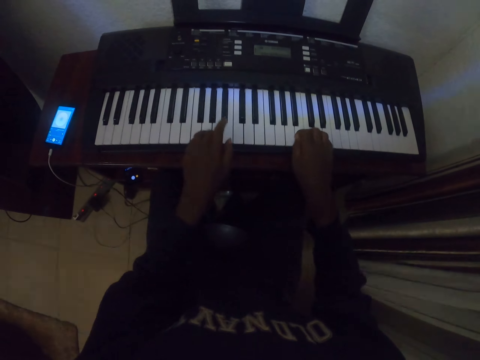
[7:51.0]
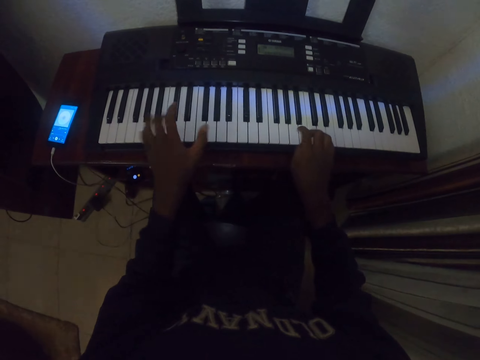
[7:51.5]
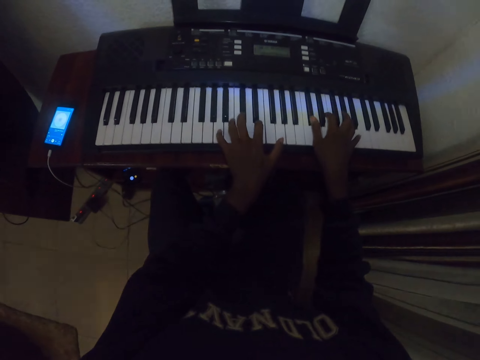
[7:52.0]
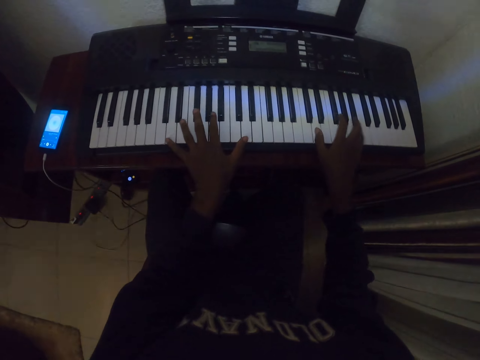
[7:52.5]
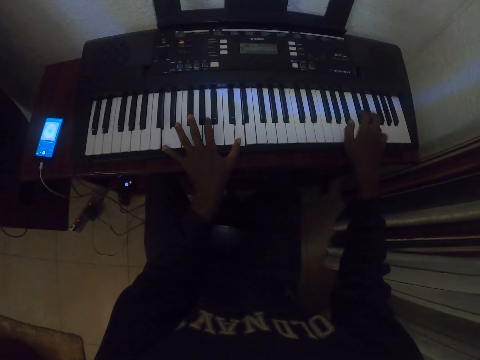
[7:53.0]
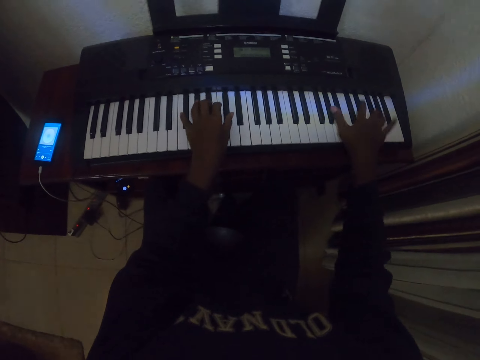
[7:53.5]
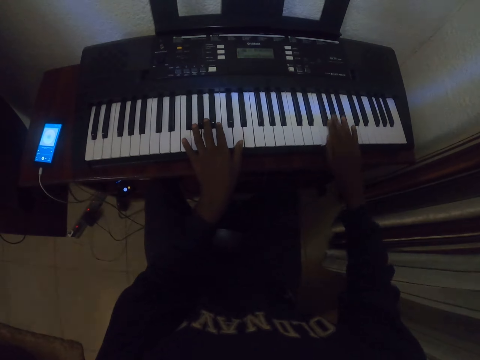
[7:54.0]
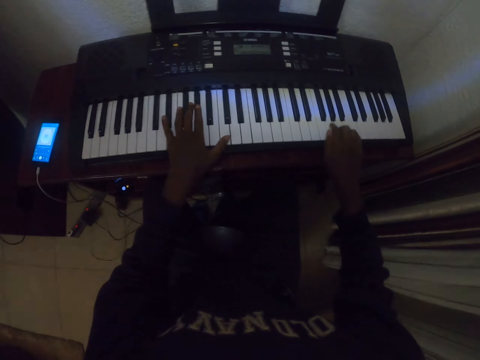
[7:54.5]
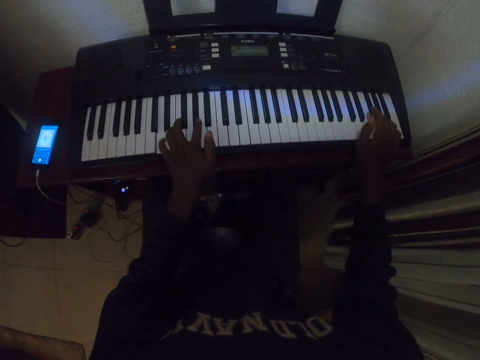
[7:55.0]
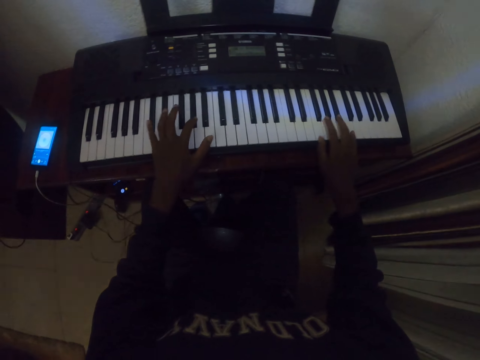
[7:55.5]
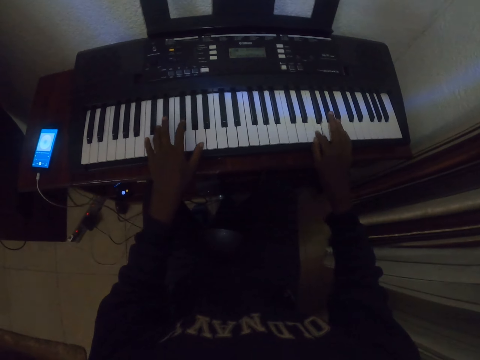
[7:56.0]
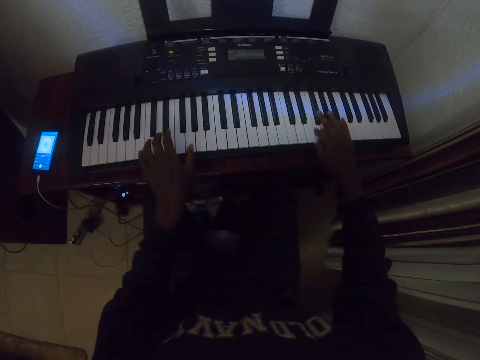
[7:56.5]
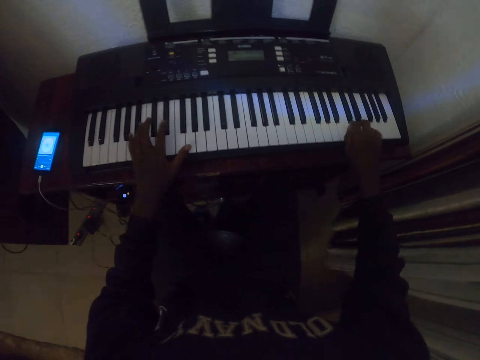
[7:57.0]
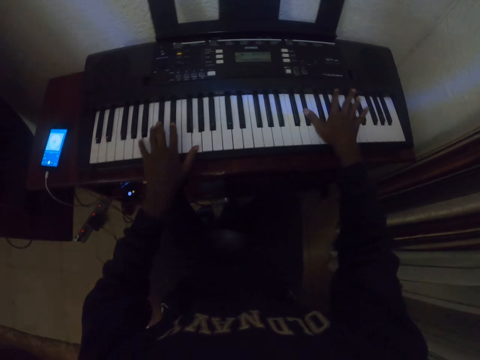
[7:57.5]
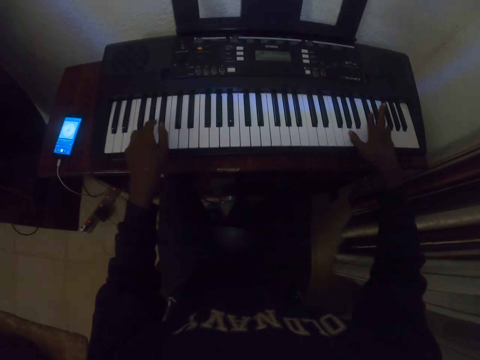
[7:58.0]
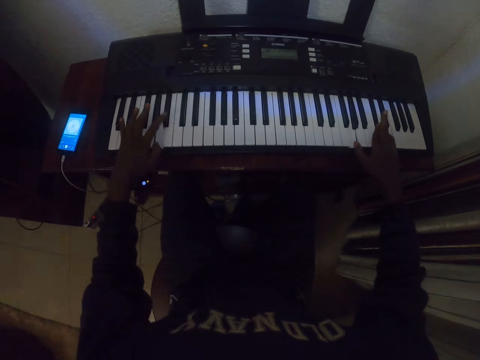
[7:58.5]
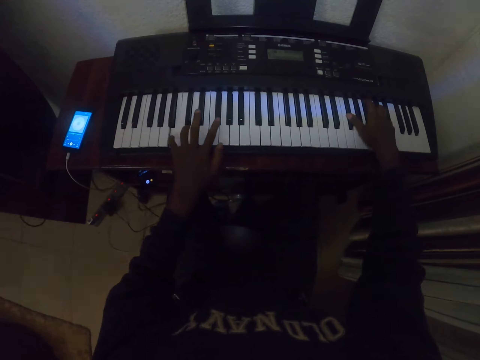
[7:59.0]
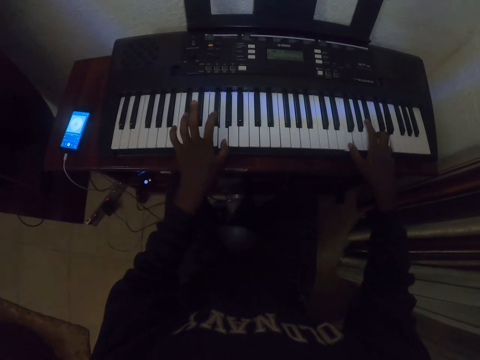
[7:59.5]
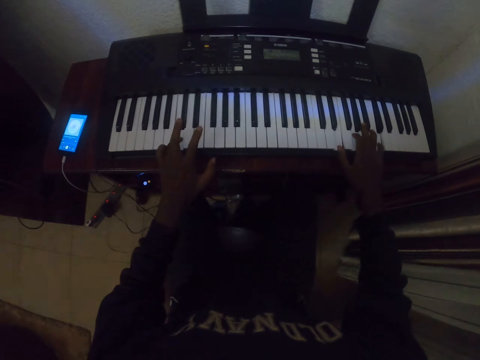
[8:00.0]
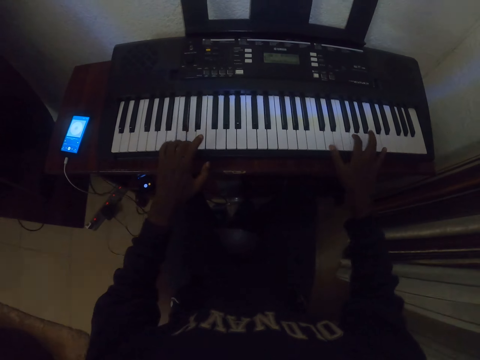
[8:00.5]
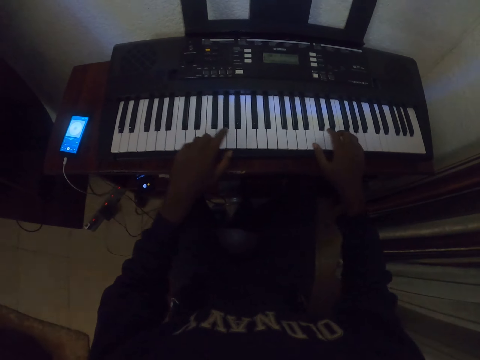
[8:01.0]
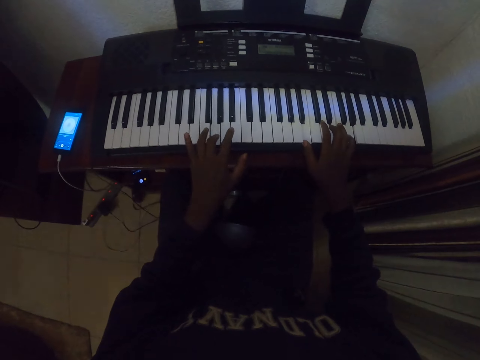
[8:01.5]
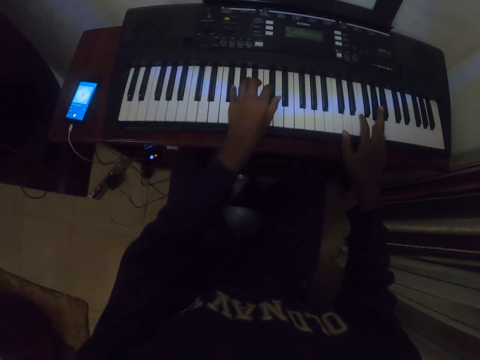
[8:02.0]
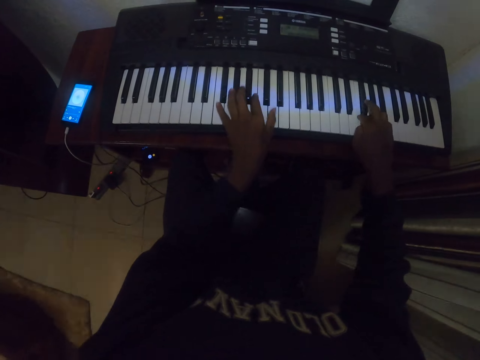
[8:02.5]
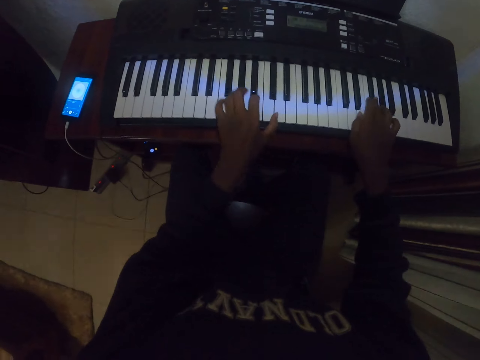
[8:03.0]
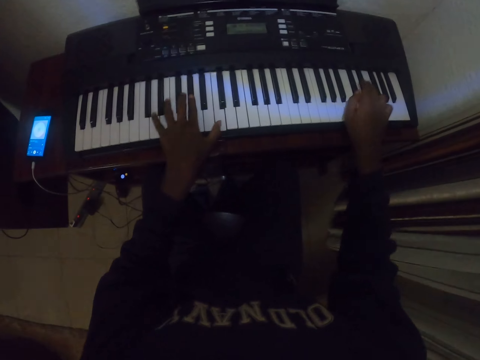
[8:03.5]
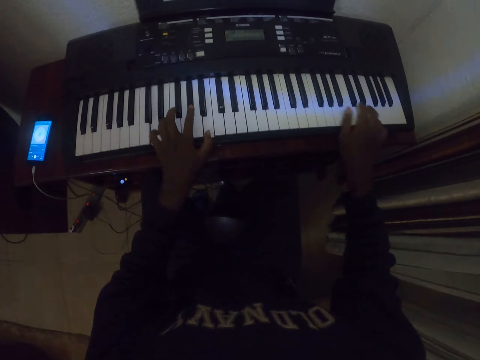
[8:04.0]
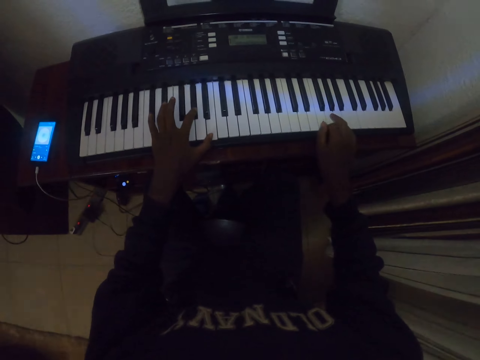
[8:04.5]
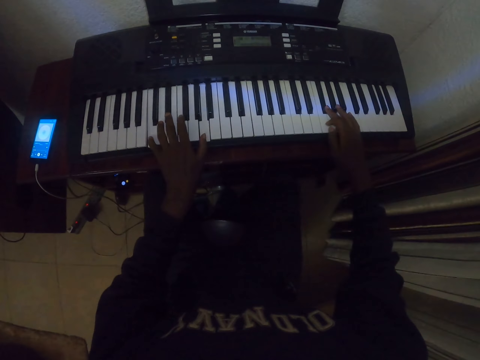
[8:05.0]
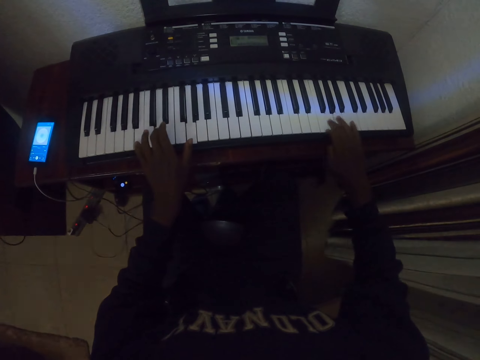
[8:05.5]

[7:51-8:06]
The camera wearer presses keys on a keyboard.

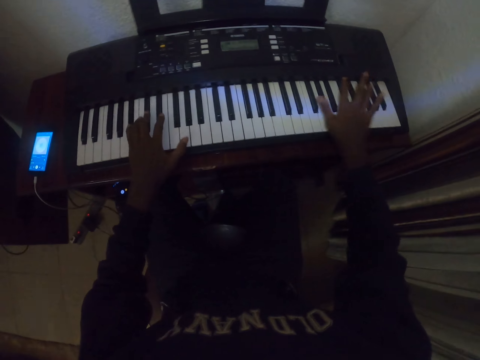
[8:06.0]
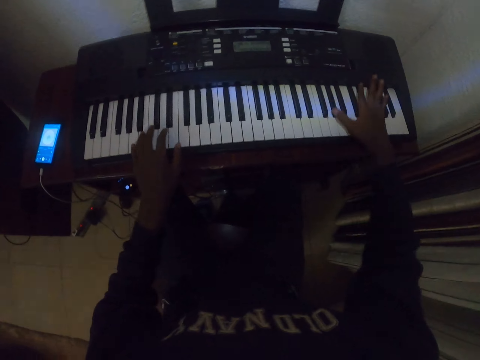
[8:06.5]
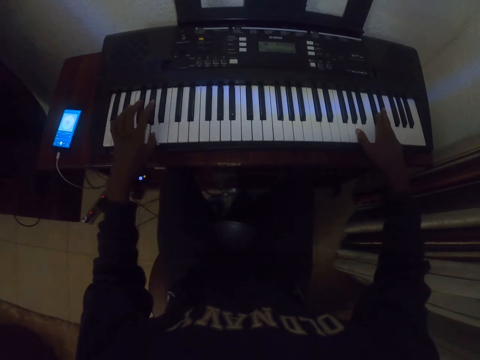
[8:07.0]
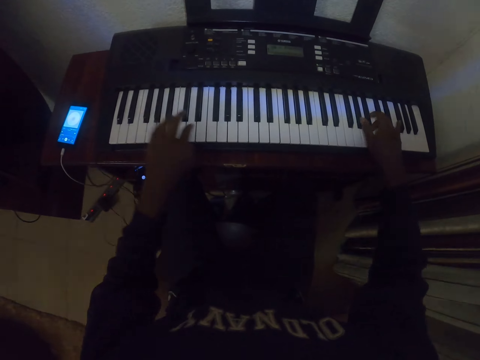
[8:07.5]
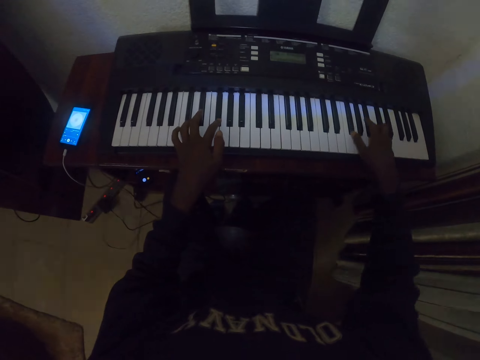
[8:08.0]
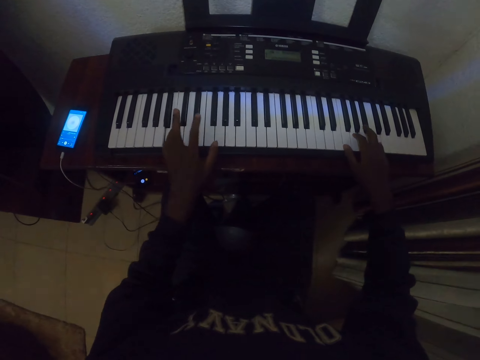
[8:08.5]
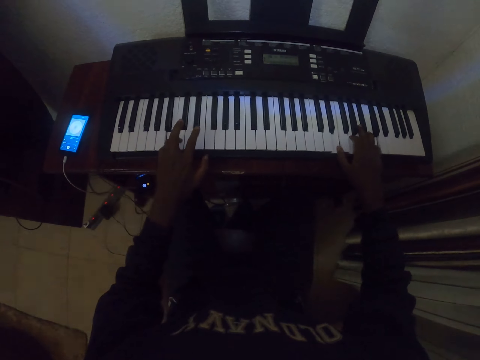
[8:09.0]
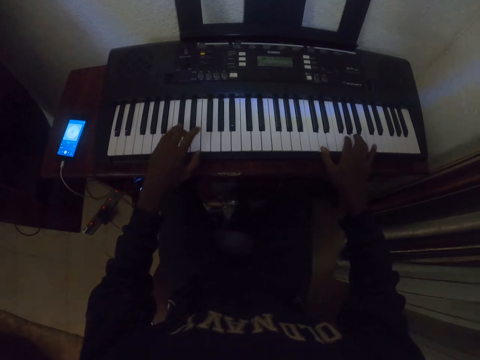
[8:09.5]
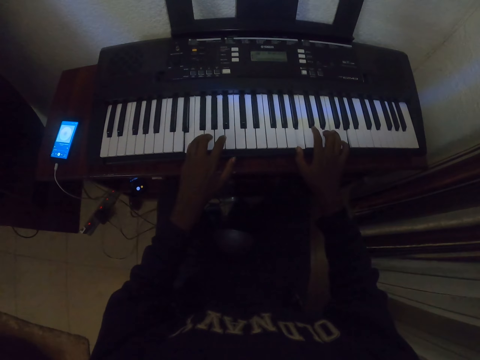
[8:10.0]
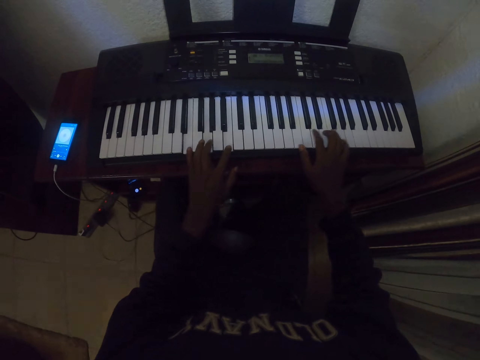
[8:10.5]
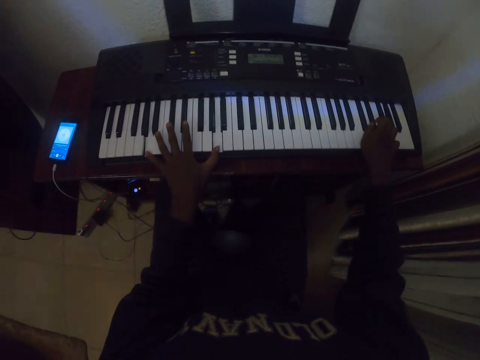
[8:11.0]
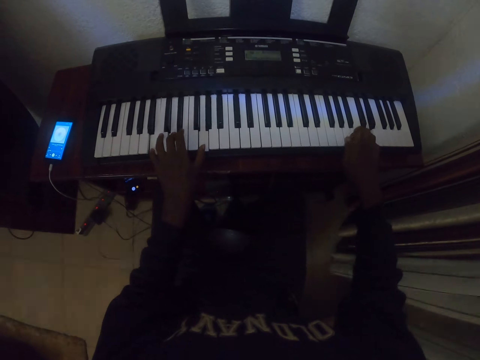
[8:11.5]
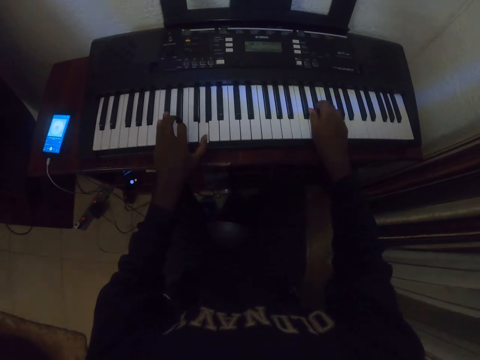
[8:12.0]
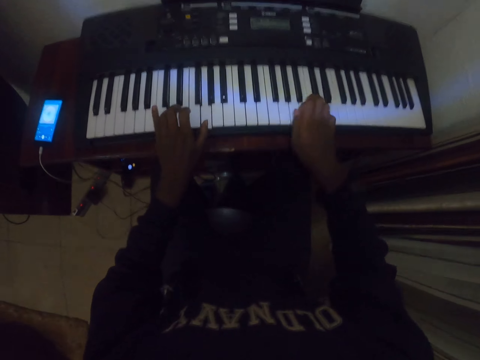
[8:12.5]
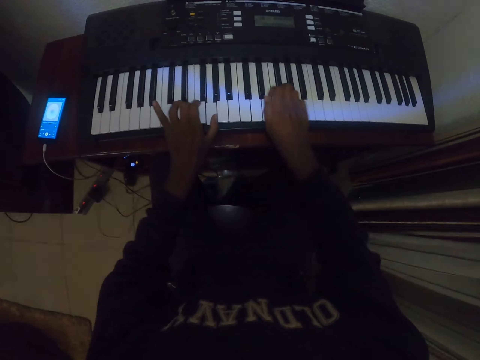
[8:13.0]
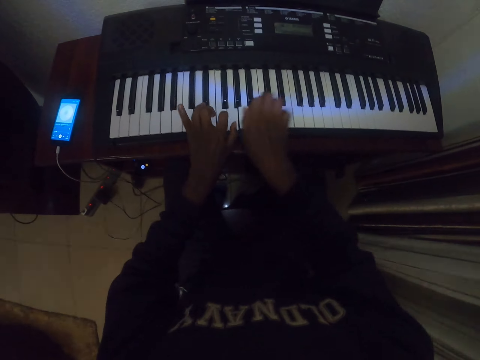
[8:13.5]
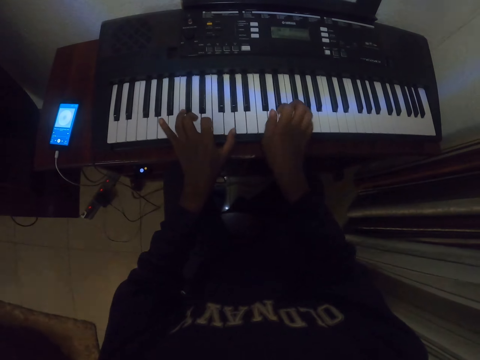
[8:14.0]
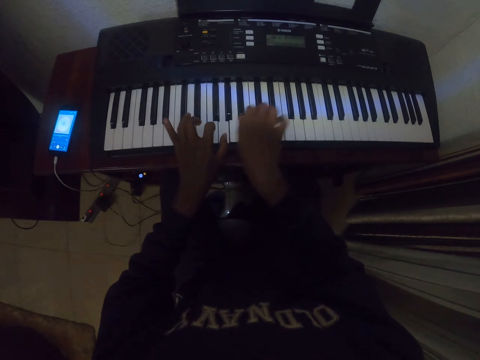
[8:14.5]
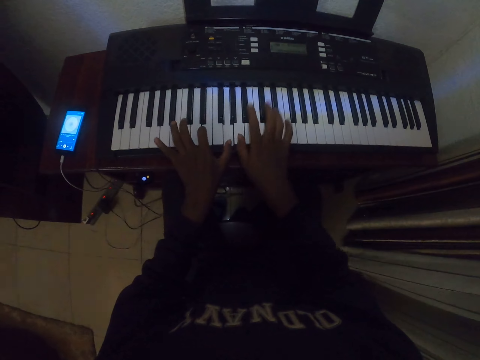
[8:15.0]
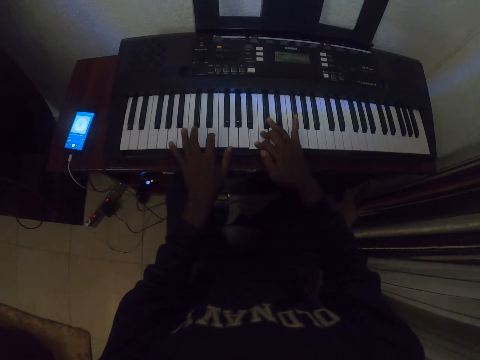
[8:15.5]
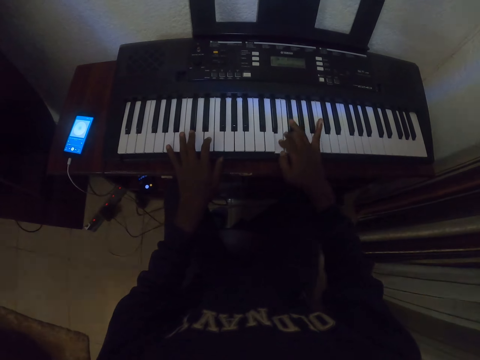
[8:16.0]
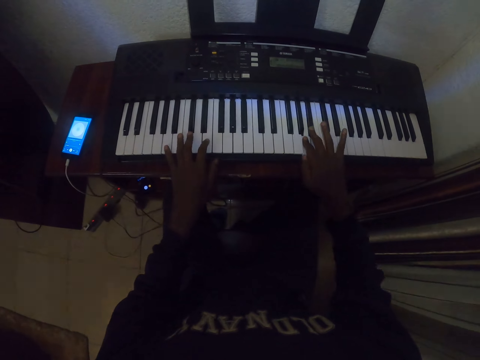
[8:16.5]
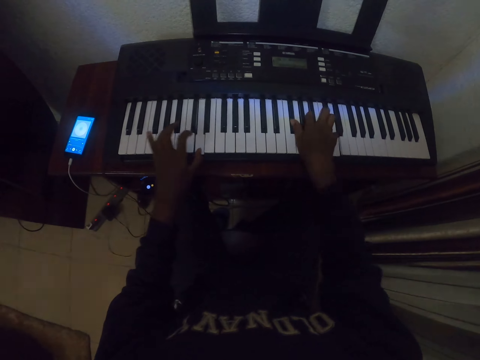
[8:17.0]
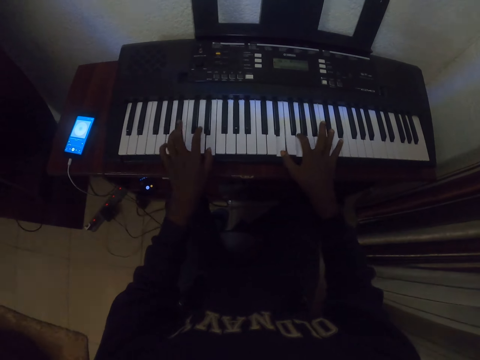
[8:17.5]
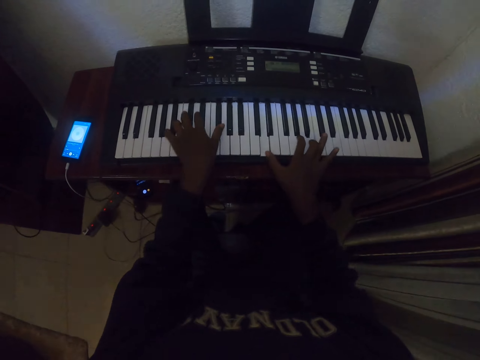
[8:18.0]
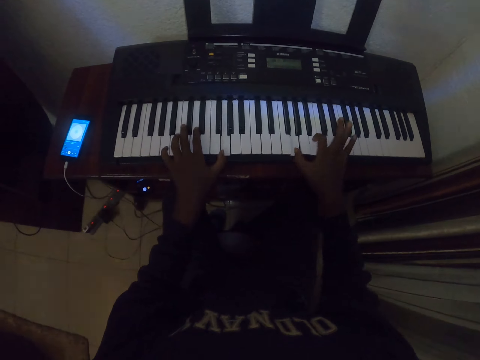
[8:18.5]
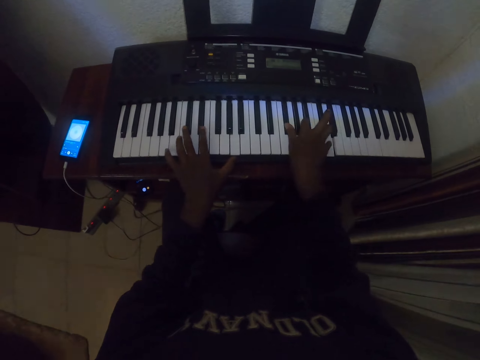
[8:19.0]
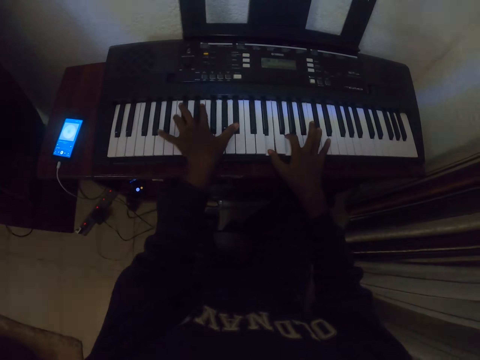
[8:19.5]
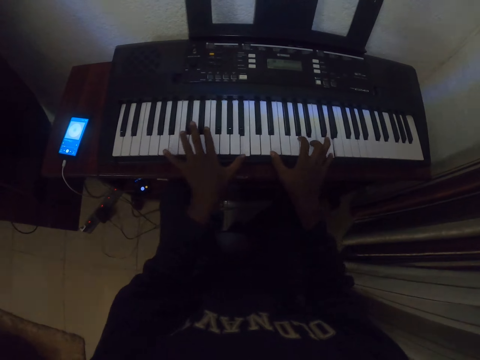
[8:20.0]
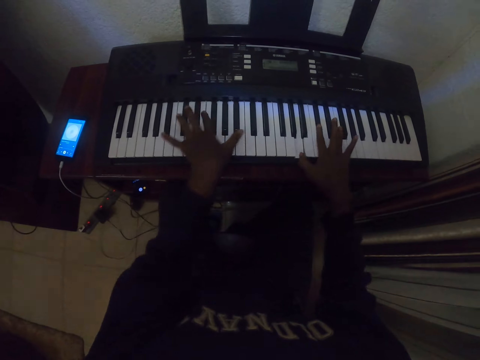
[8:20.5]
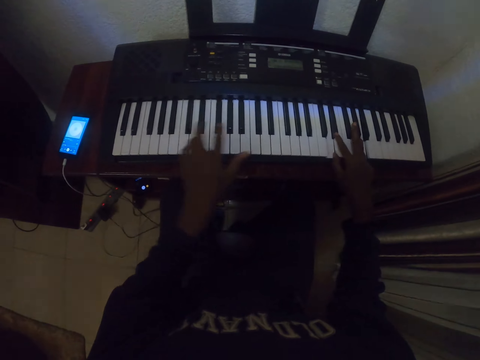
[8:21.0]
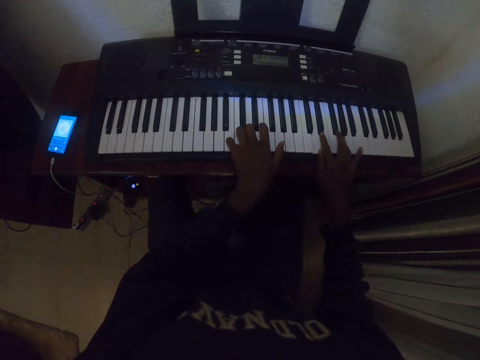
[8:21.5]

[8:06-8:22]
The camera wearer presses keys on a keyboard.
